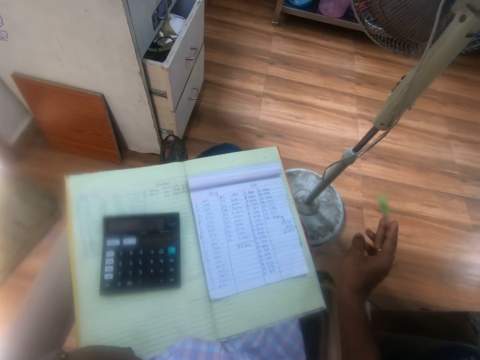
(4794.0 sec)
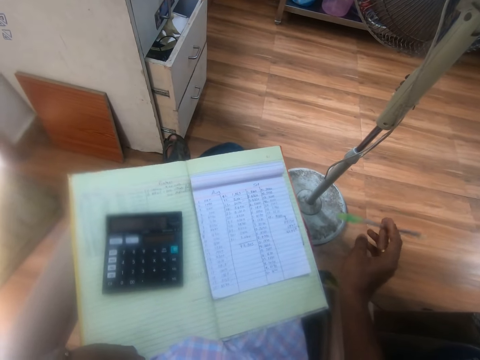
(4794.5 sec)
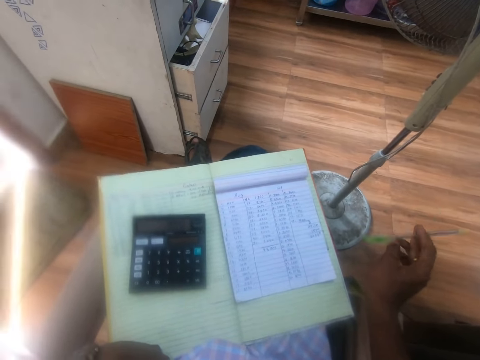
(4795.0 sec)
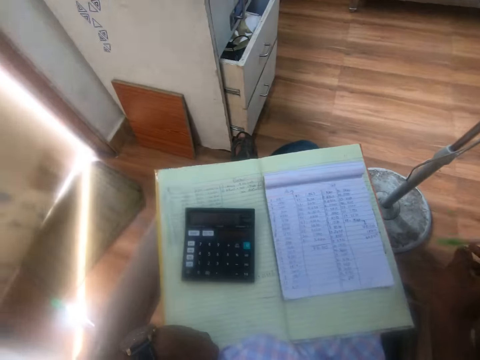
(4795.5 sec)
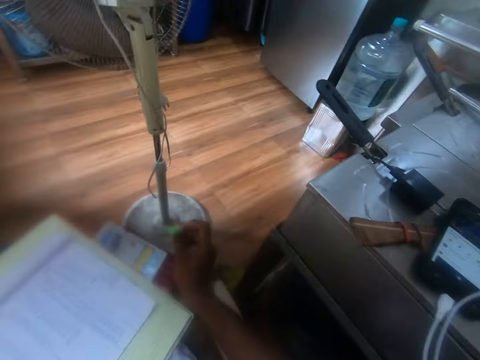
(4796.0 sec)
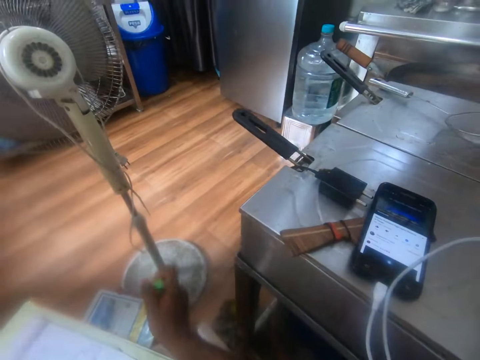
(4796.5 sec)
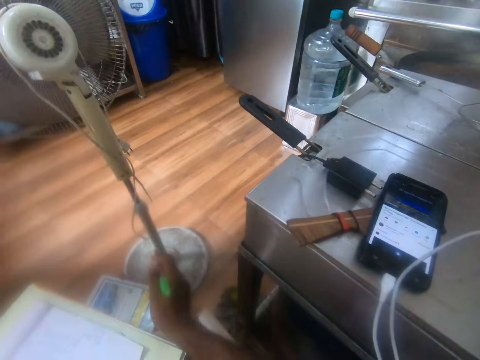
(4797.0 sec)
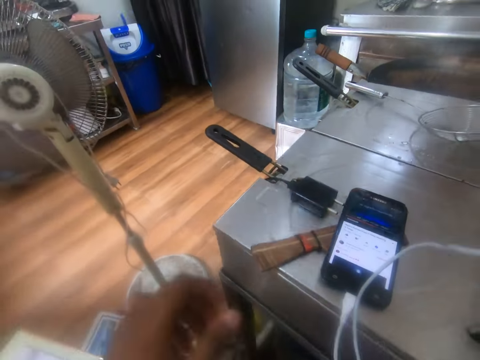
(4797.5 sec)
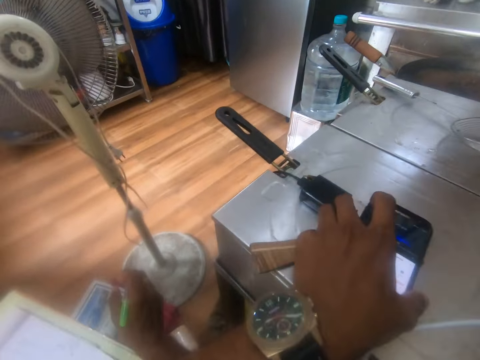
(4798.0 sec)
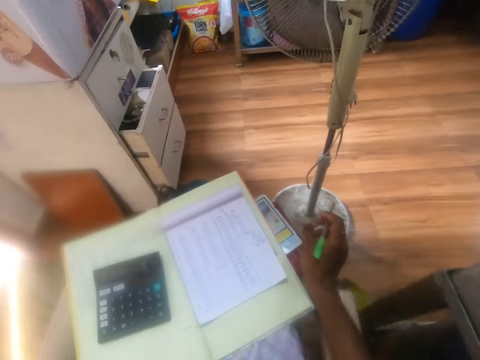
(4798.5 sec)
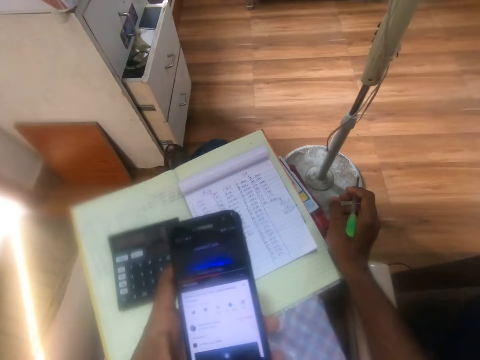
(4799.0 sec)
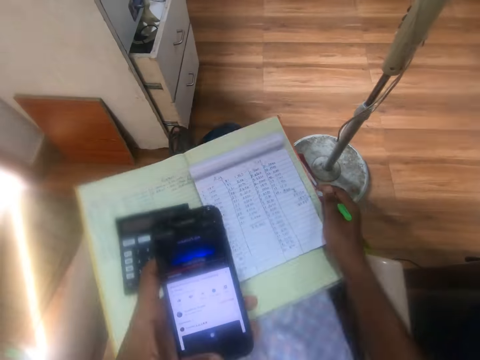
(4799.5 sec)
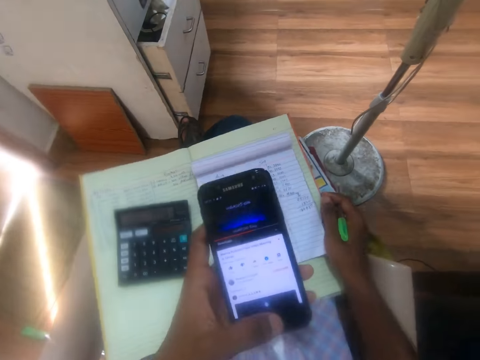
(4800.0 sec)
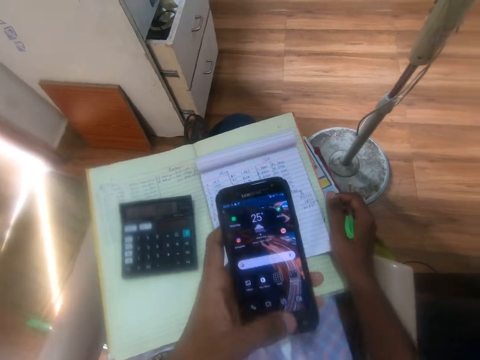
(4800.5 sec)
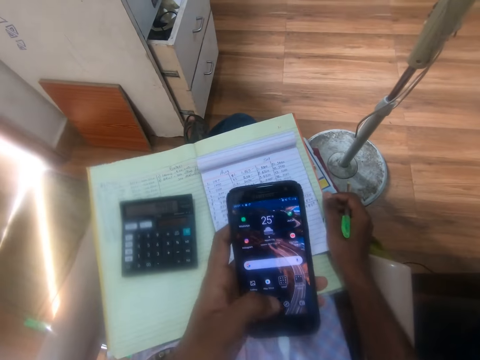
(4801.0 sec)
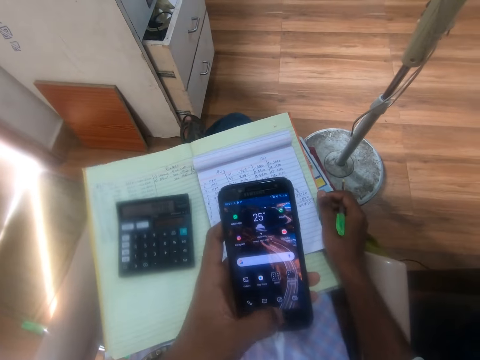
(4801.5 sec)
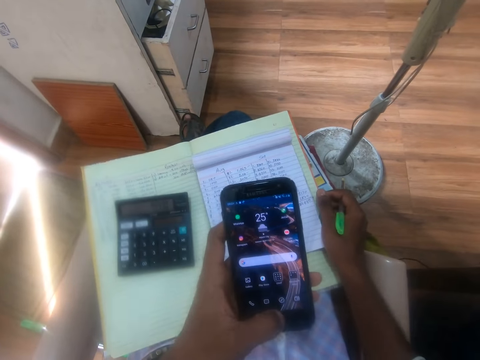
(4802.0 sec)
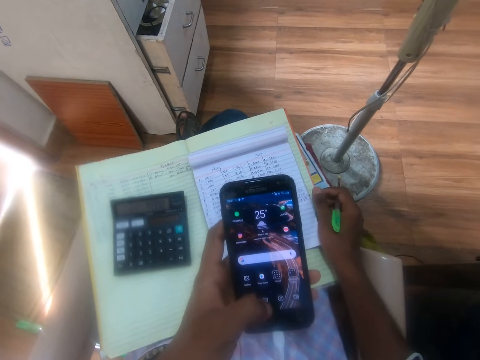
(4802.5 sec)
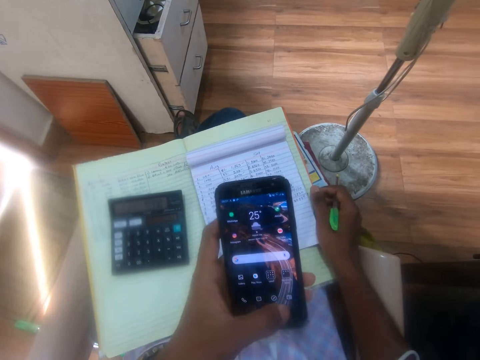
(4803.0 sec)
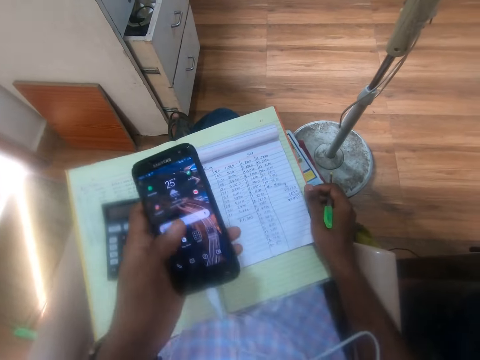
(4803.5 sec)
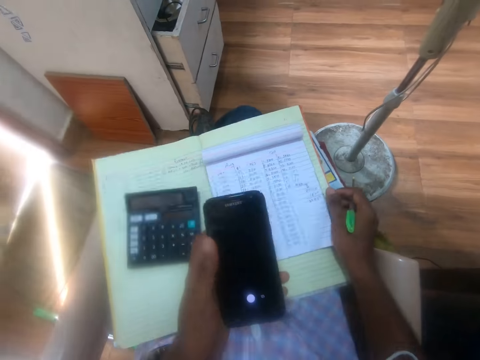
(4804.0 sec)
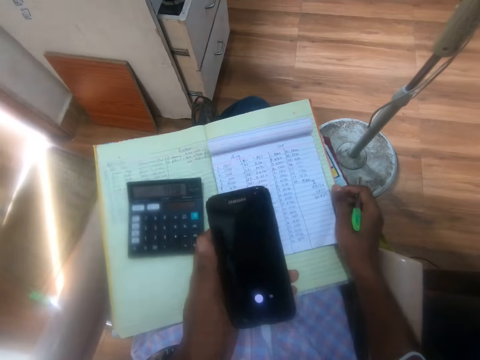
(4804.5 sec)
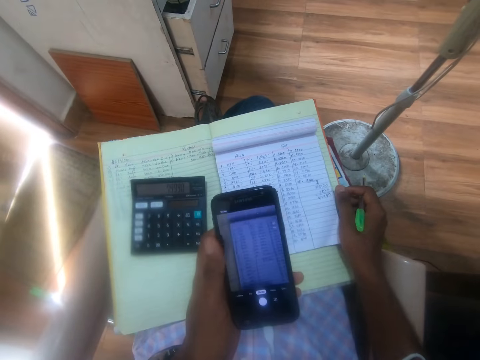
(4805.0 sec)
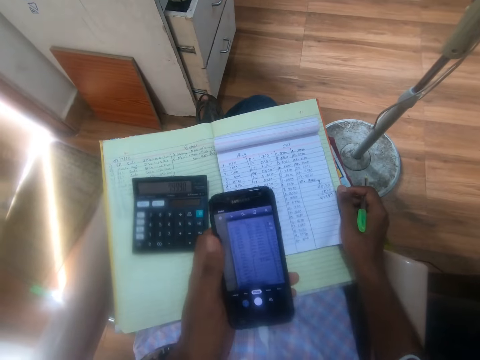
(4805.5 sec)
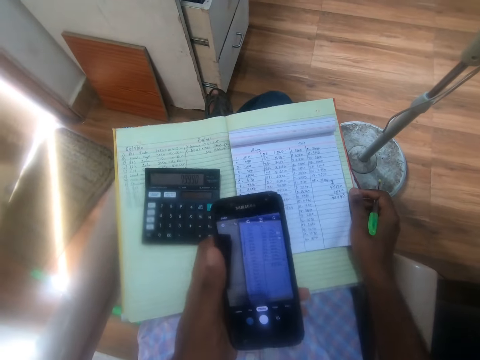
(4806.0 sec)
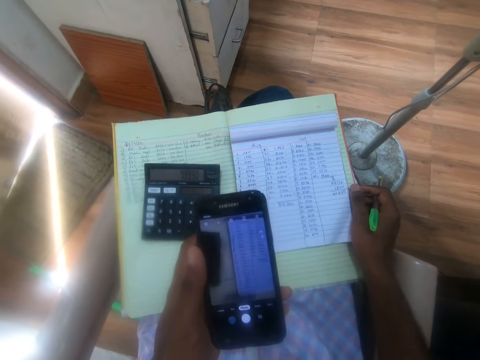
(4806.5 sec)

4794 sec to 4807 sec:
The camera wearer looks at the phone. He picks up the phone from the top of a cooker with his left hand. He touches the book with his right hand. He operates the phone with his left hand.

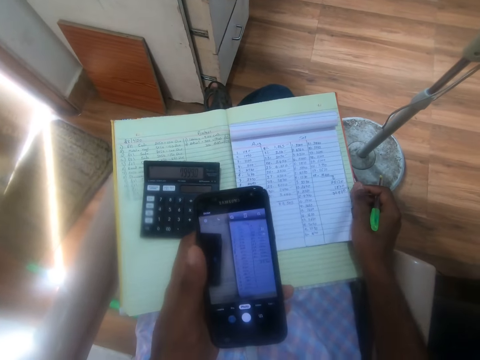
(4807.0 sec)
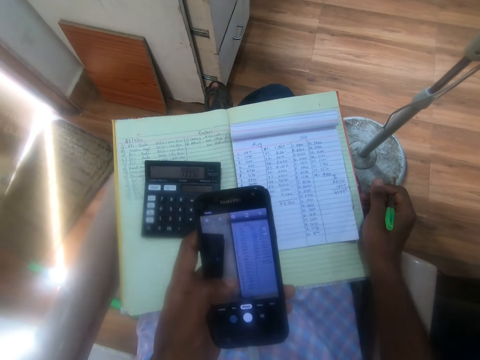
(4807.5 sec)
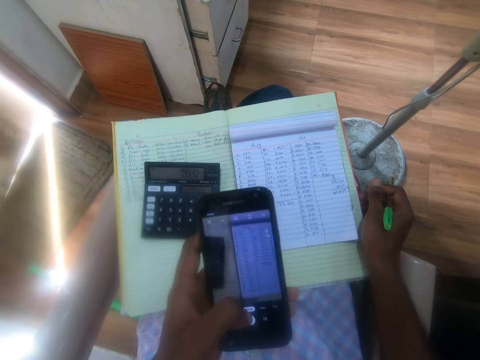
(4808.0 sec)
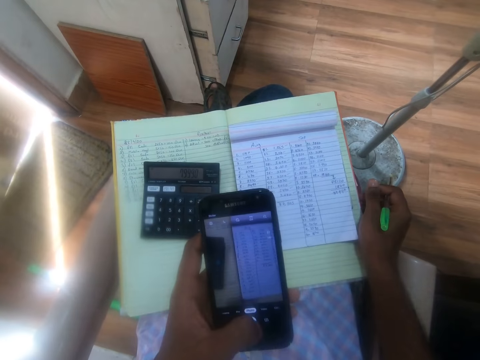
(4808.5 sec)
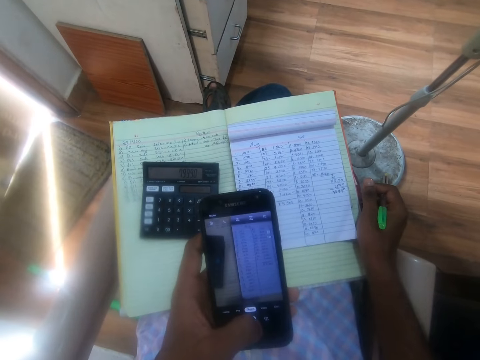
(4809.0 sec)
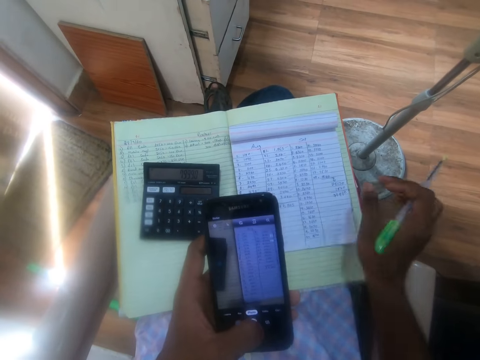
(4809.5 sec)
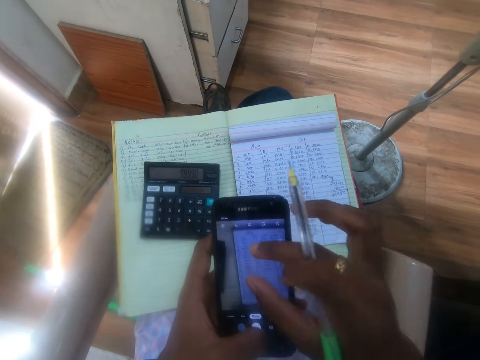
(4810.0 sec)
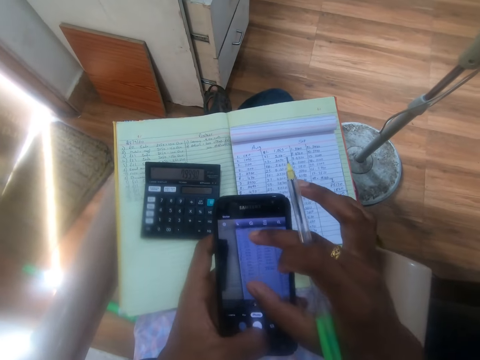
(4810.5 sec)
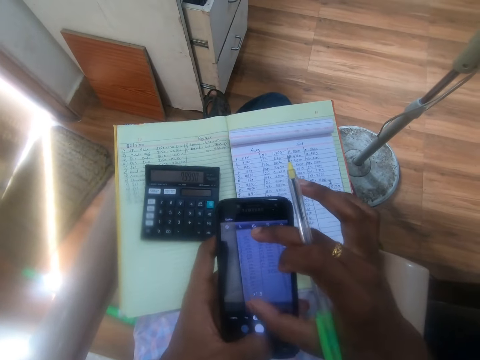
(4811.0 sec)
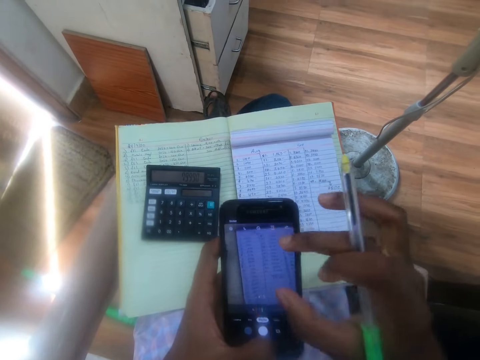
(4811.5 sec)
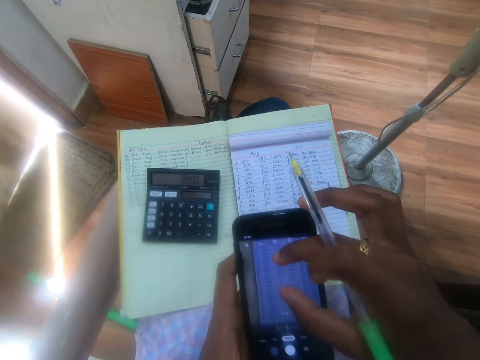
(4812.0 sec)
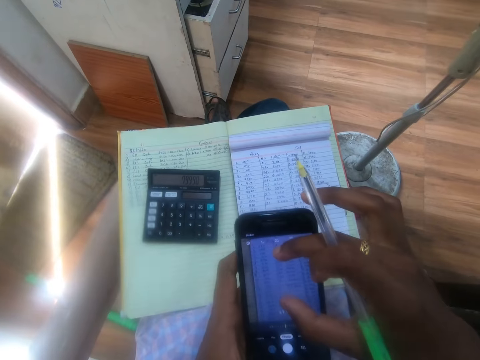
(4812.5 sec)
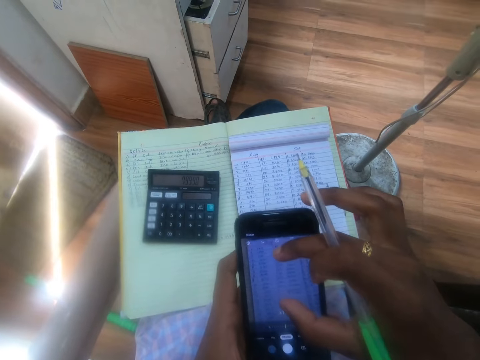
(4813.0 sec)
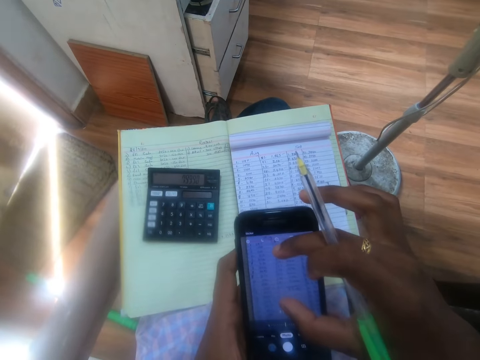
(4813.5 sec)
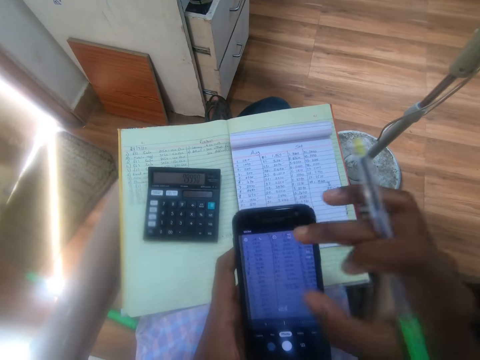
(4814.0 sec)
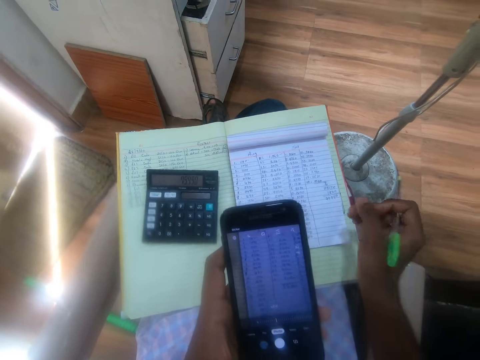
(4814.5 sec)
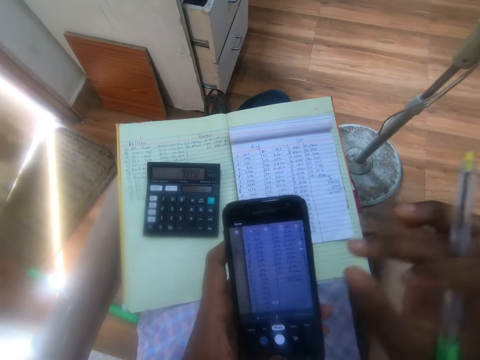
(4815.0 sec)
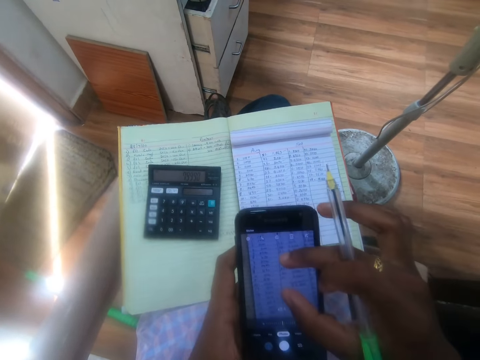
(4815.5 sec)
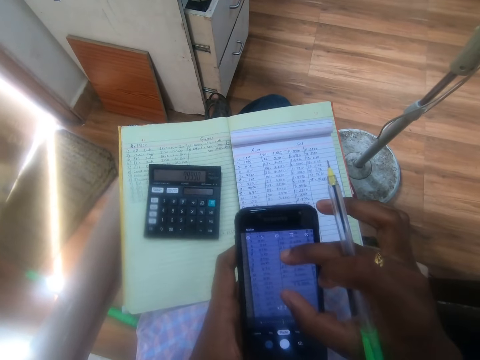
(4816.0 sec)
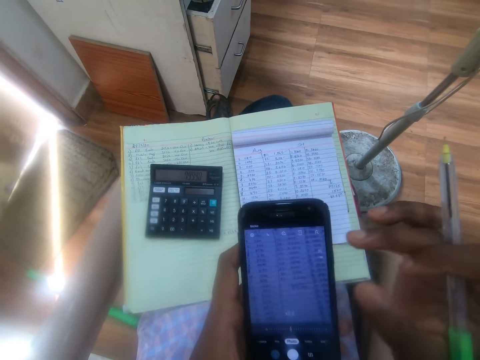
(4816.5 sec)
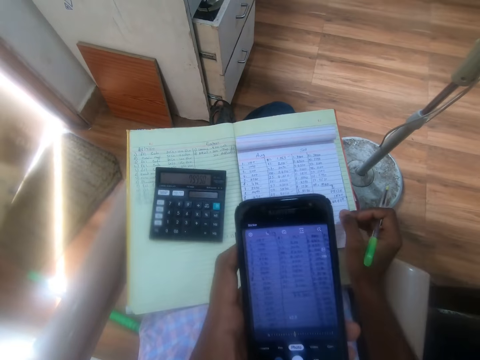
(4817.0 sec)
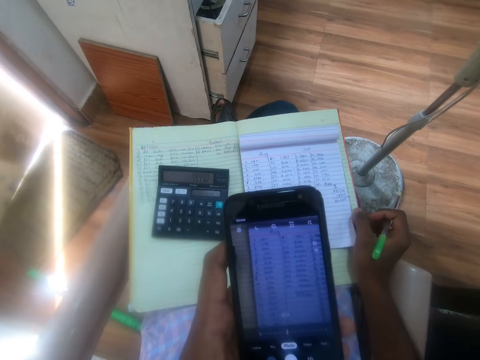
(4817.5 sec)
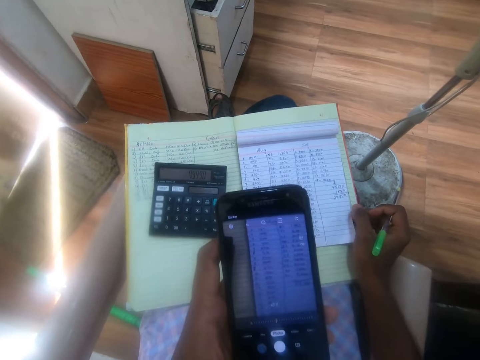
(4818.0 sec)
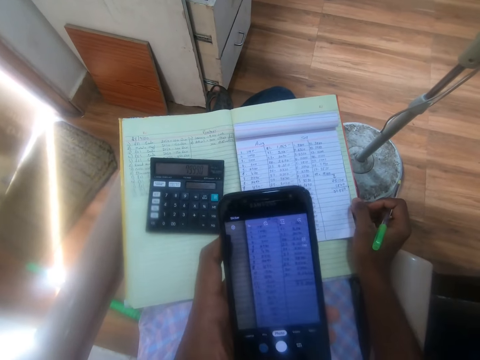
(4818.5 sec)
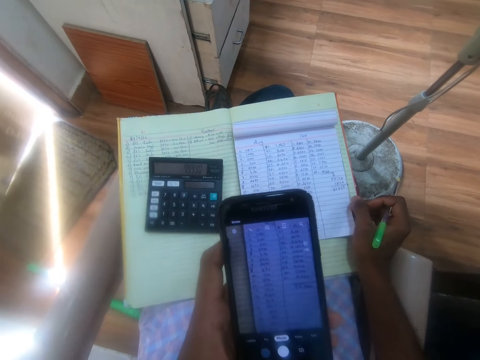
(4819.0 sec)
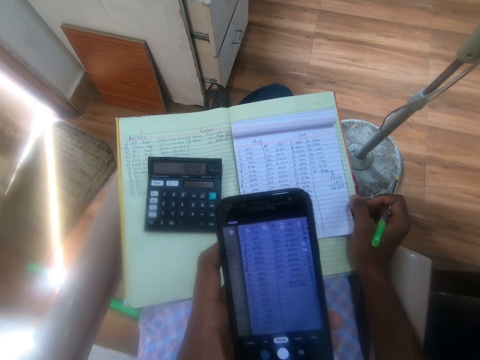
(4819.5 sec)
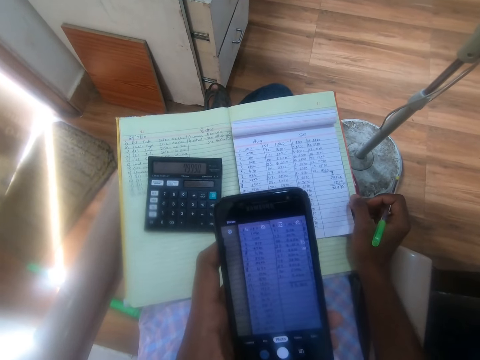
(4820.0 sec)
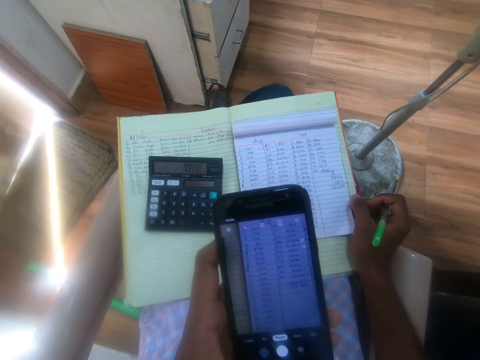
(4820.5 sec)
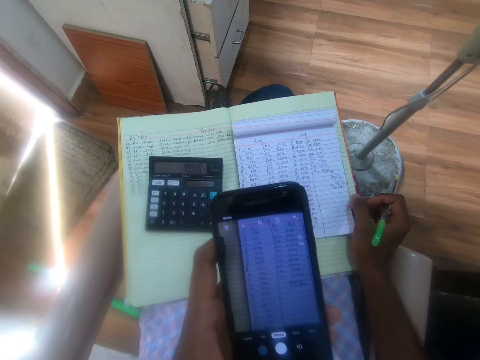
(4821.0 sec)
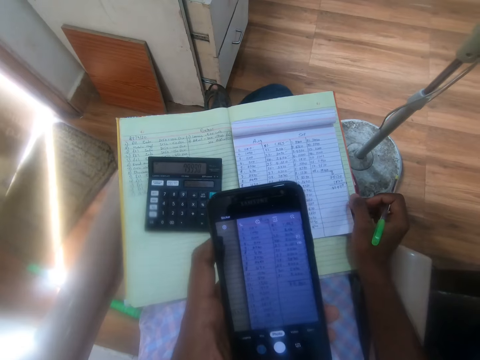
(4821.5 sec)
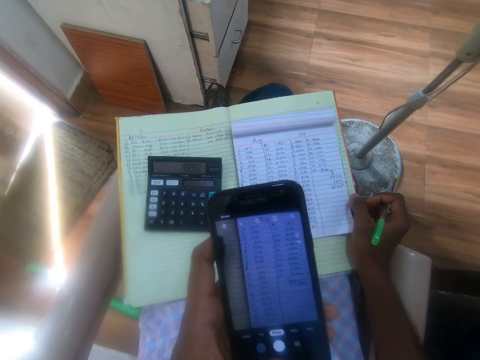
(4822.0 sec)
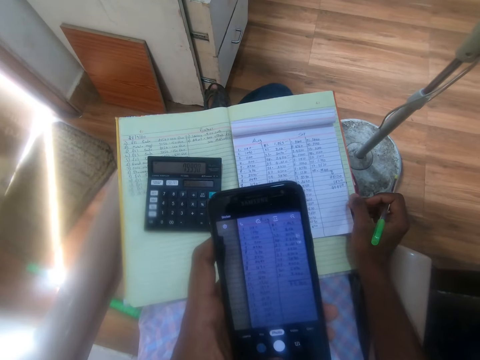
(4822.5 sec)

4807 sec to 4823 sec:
The camera wearer operates the phone with his right hand. He places his right hand on the book.
